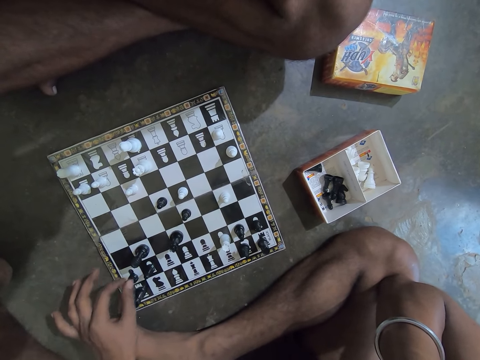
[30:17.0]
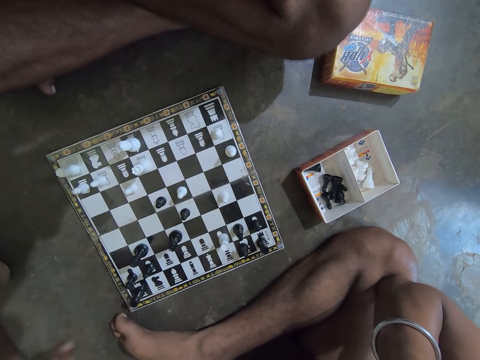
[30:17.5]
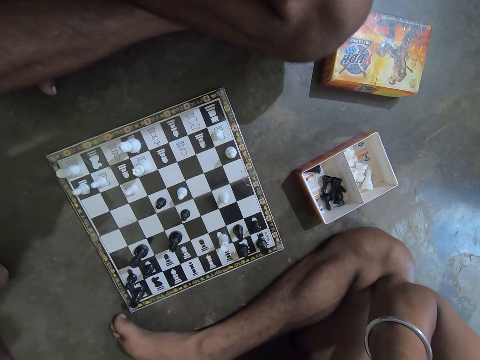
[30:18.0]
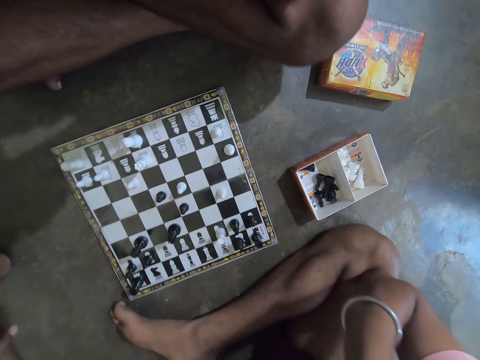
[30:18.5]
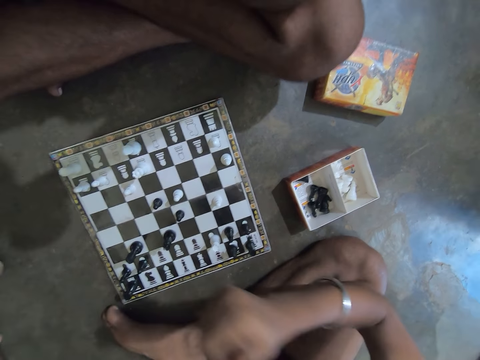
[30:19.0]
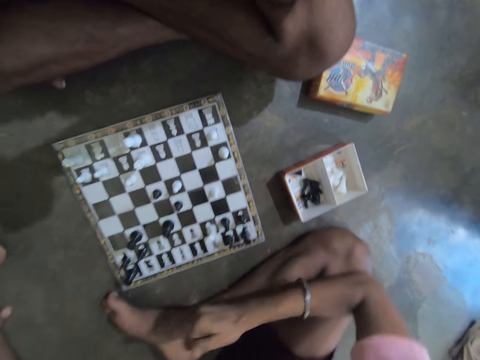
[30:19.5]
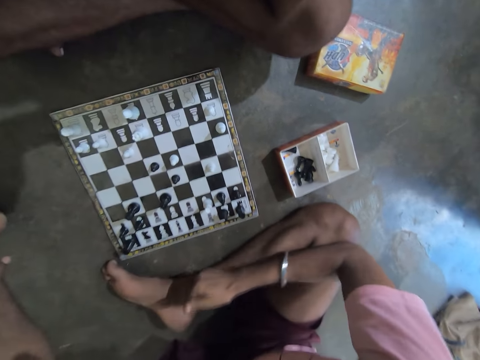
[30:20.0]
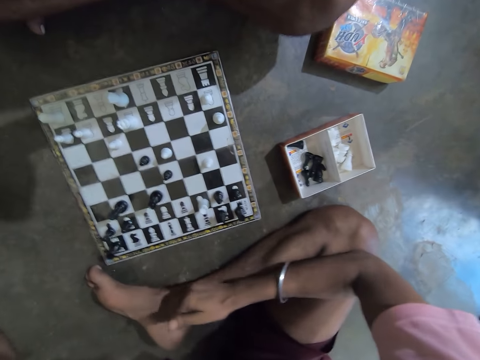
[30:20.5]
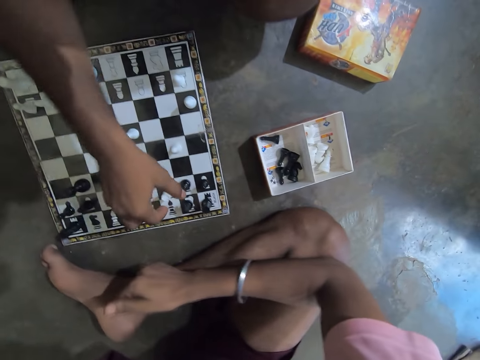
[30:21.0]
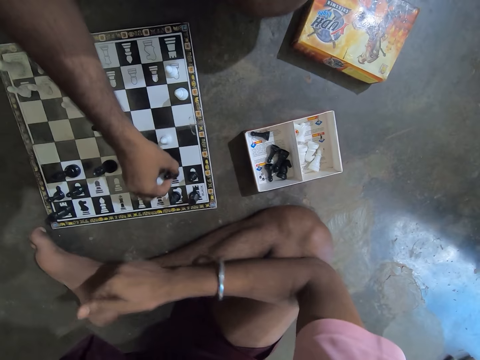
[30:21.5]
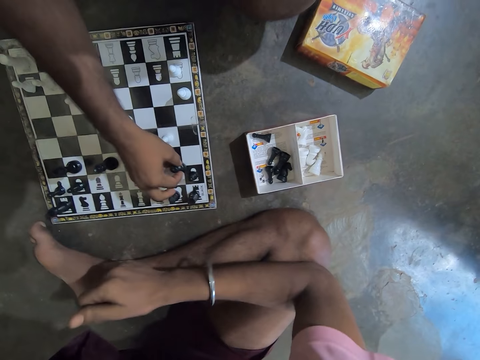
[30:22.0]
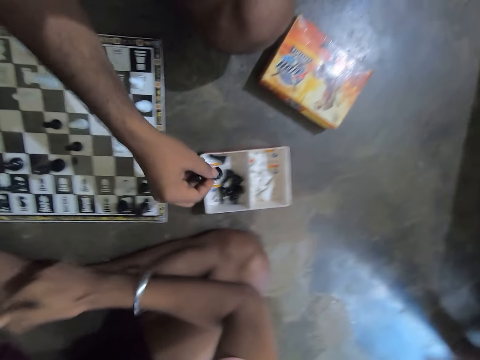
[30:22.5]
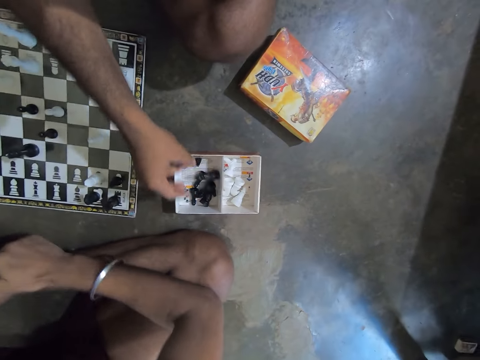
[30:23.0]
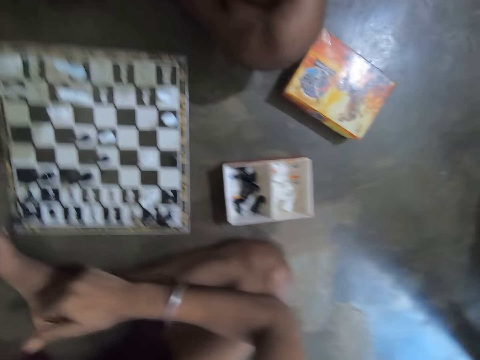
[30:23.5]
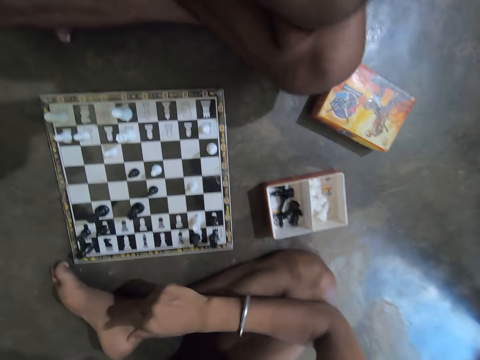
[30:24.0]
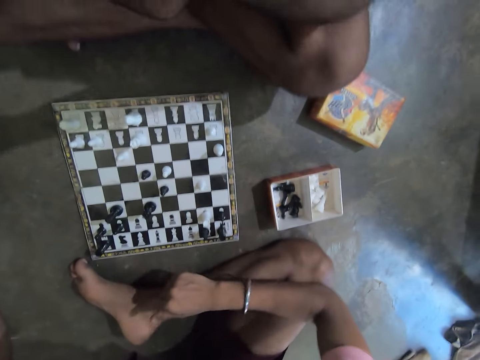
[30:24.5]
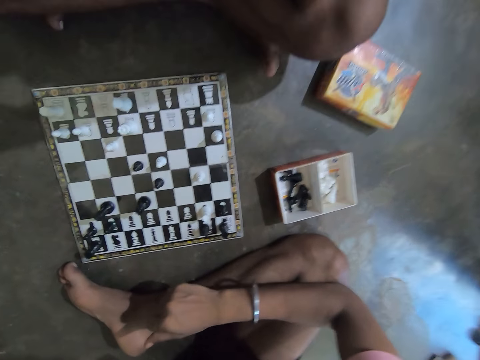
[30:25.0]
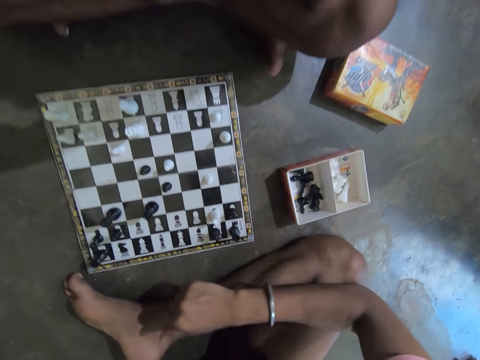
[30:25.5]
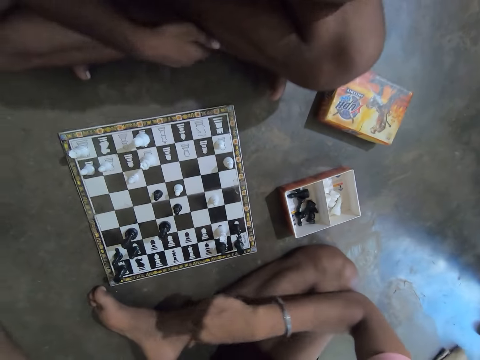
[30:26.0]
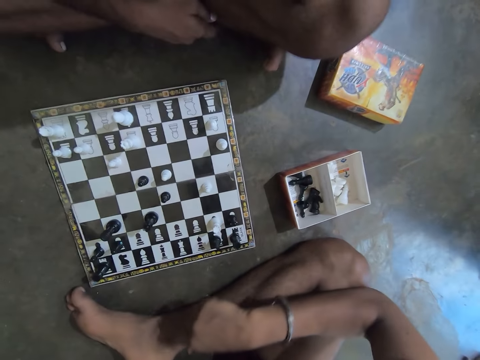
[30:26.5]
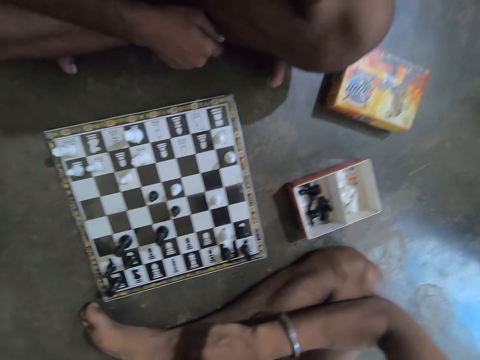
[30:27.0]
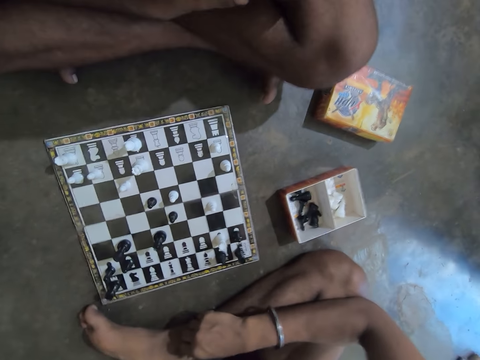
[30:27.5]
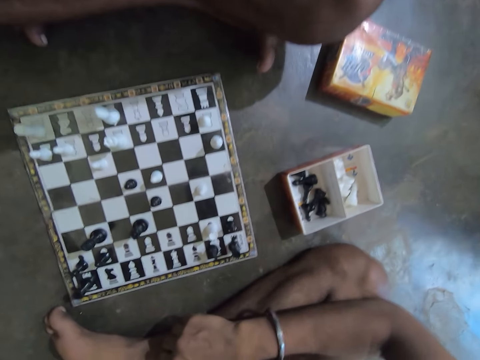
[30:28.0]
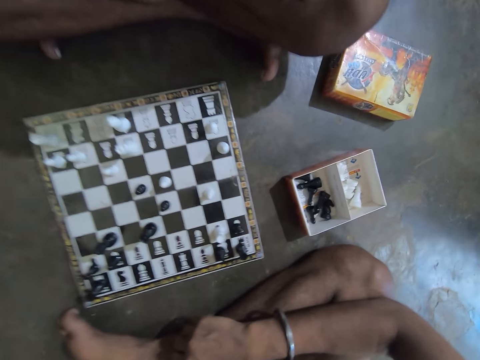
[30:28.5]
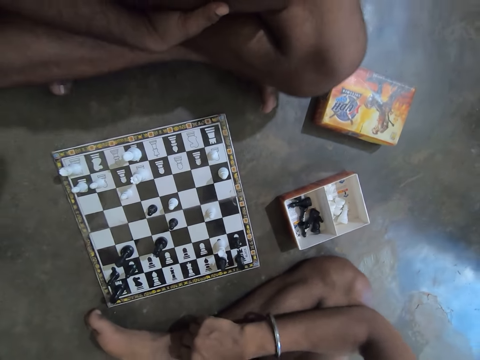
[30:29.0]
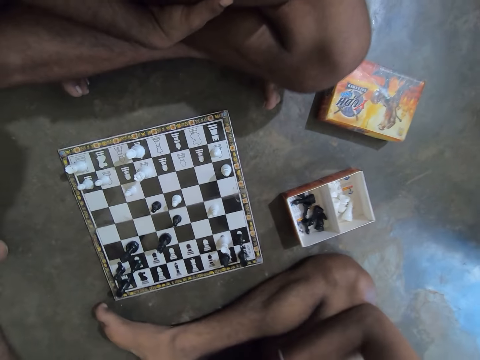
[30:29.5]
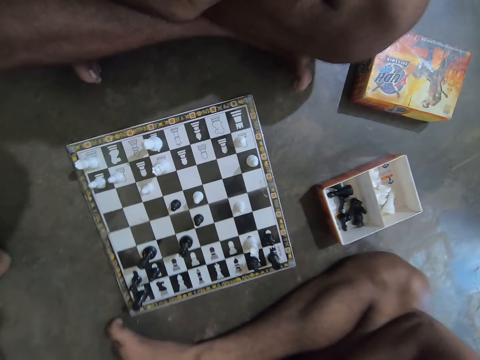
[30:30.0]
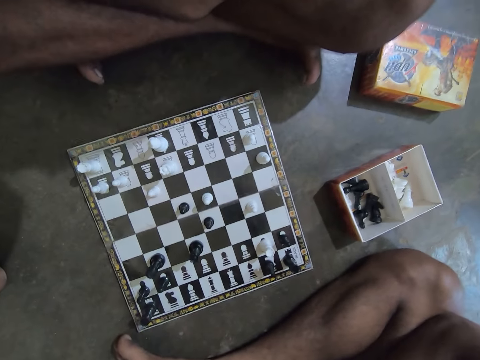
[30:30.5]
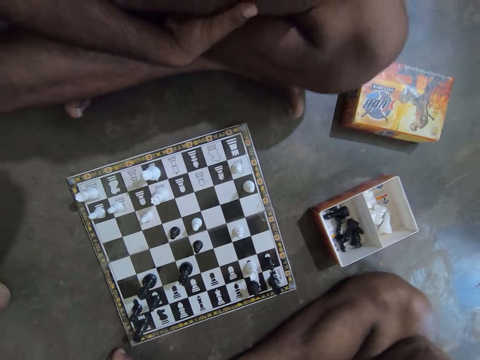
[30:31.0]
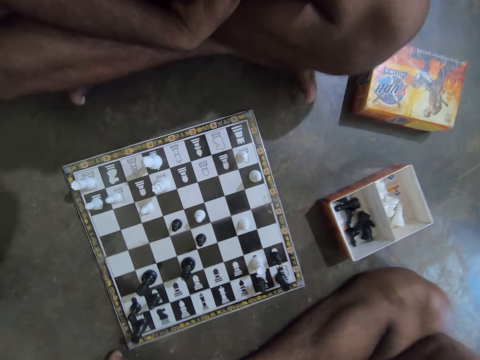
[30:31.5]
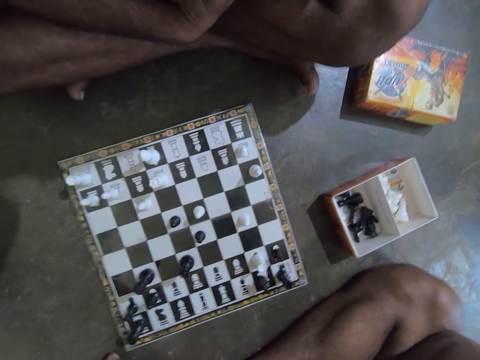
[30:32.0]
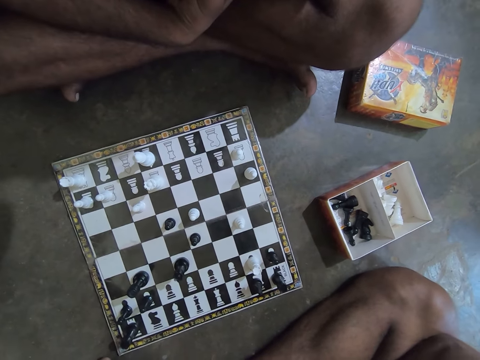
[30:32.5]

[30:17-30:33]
A man looks at the chess board. The camera wearer hits his right ankle with his right hand. The man speaks. The camera wearer plays chess. The man replaces the black Bishop chess piece with the white Rook chess piece on the chess board. He drops the black Bishop chess piece into a box on the floor. The camera wearer puts the chess in the box. He looks at the chess board. He speaks. The man speaks.

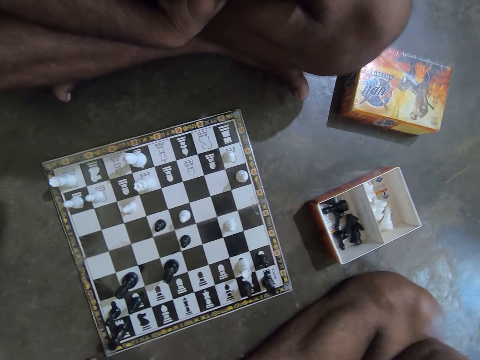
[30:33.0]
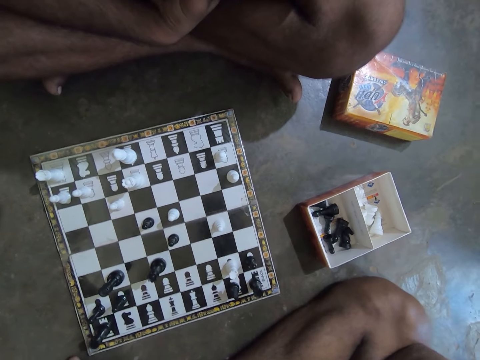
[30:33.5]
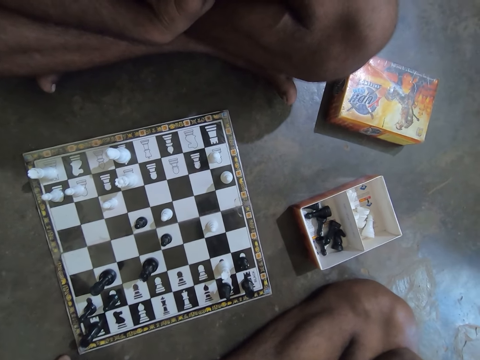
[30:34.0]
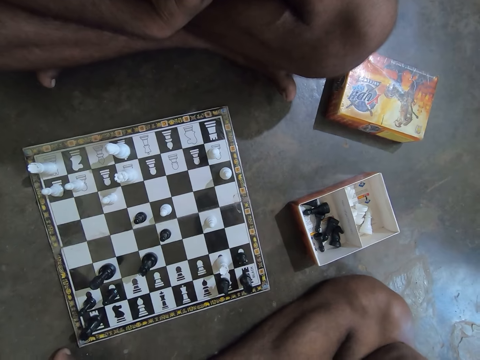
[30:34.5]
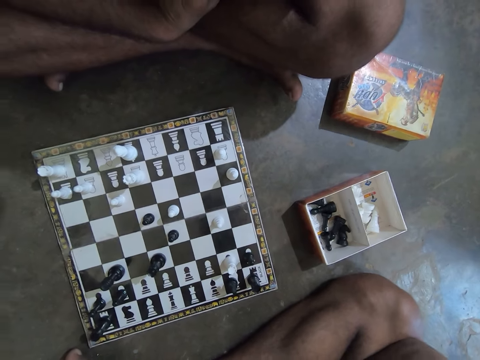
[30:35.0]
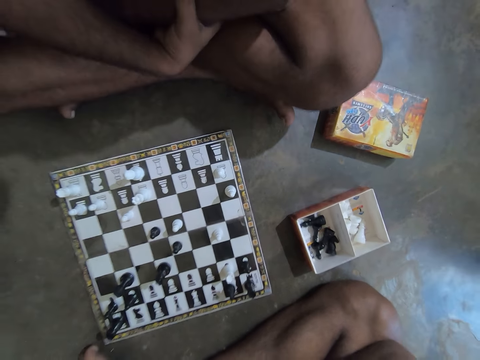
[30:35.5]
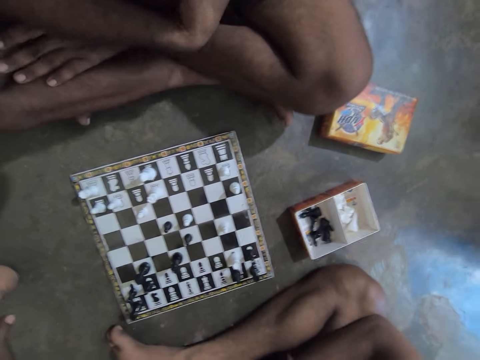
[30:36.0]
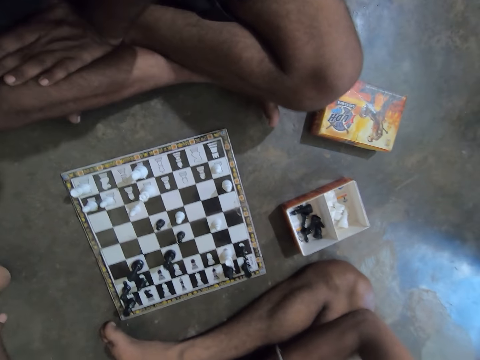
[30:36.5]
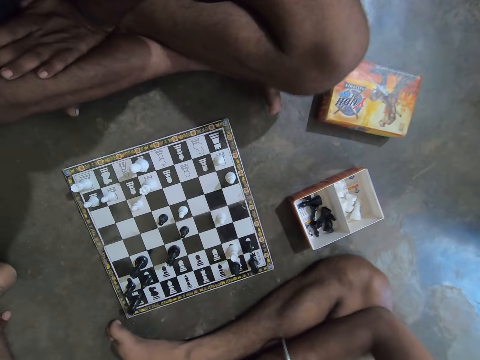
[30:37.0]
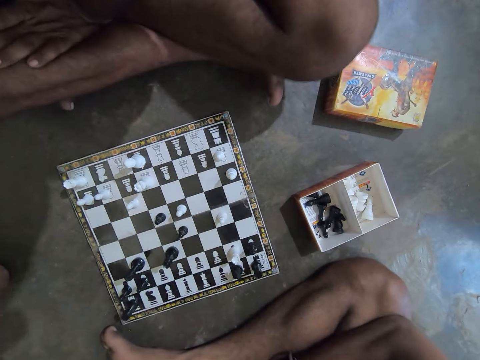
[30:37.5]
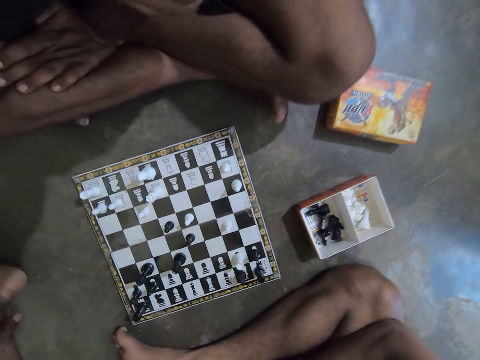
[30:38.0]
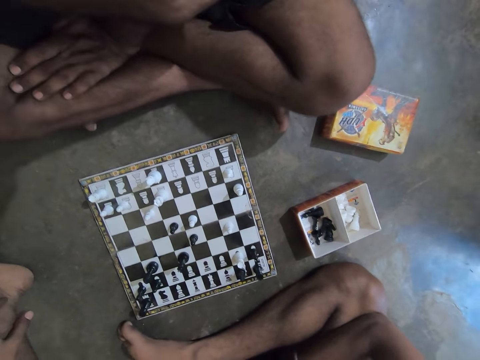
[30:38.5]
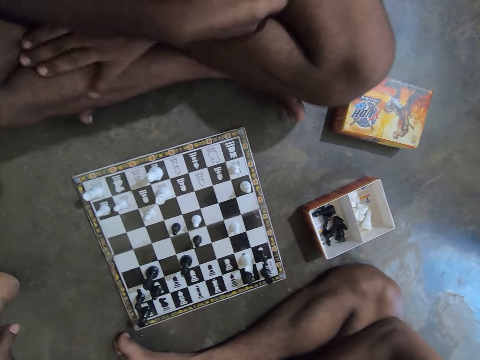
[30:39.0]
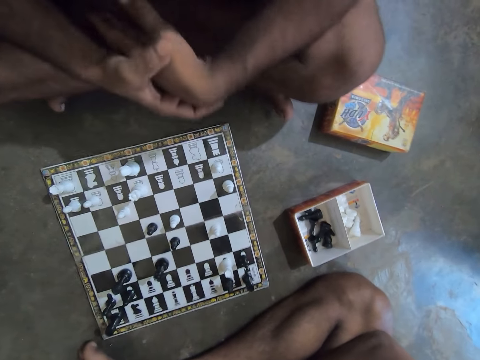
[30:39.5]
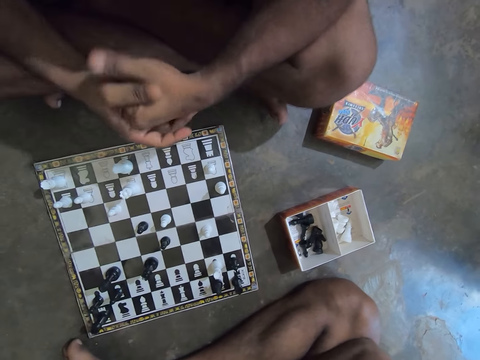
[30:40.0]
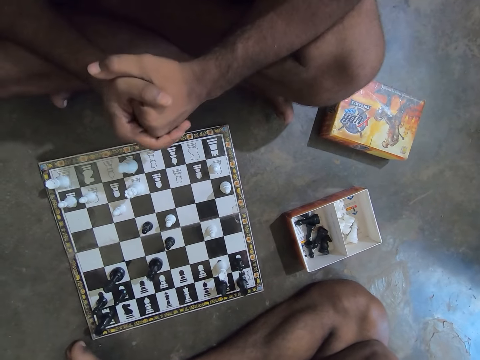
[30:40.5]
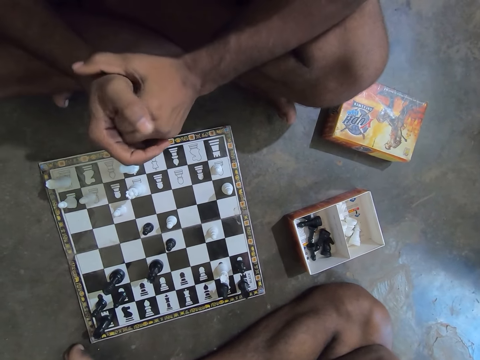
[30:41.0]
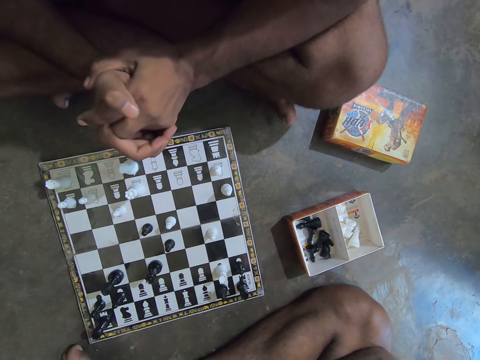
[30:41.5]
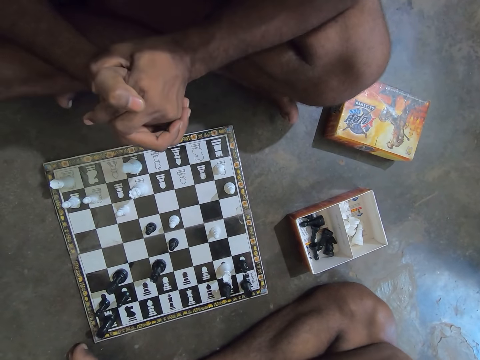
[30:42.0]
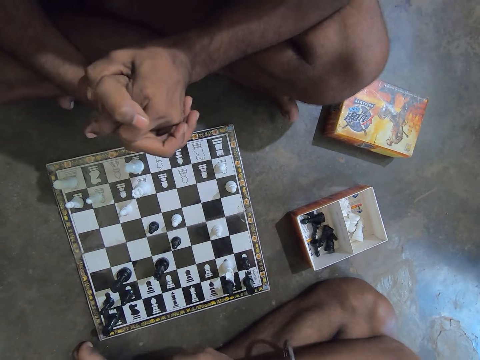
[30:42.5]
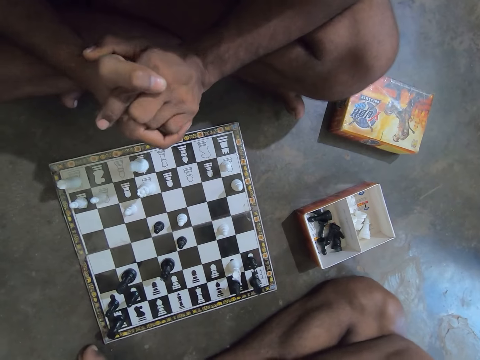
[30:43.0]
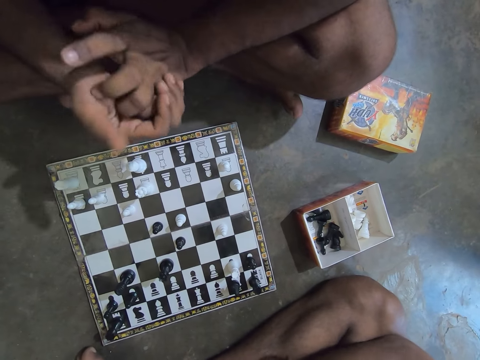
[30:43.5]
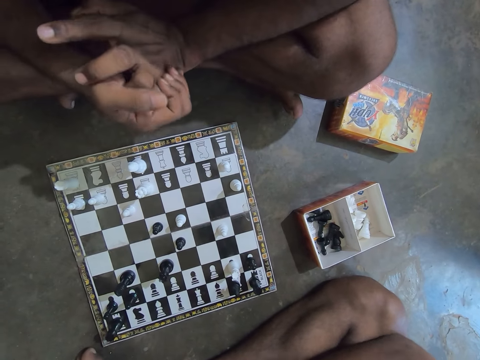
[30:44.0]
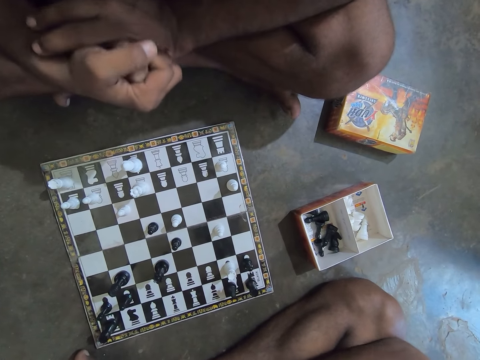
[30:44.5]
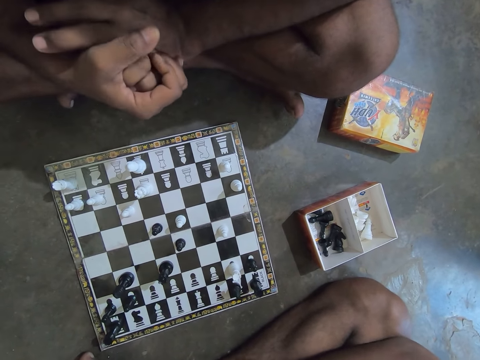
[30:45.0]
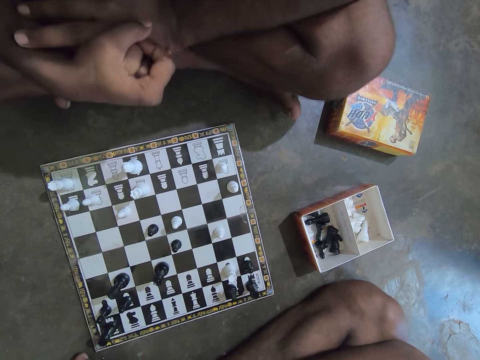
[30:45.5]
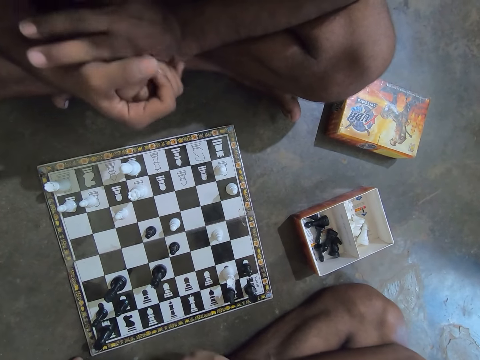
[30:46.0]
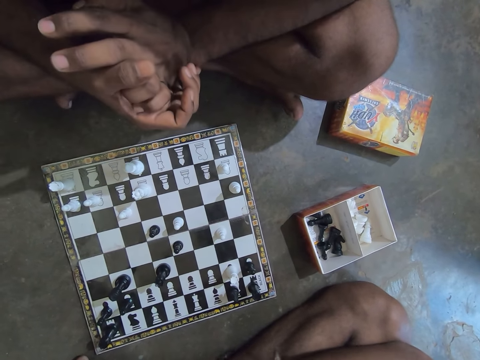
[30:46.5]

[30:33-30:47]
The man rubs his left arm with his right hand. He rubs his two hands together. The camera wearer rubs his hands together.
